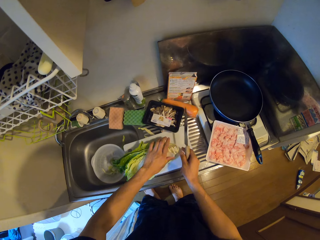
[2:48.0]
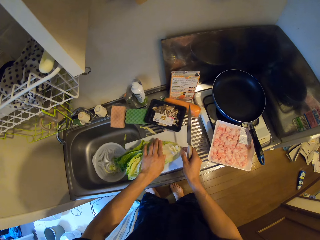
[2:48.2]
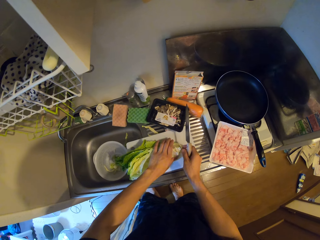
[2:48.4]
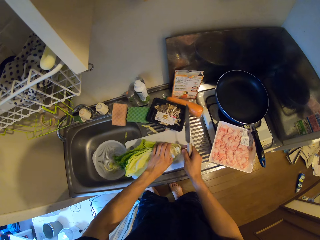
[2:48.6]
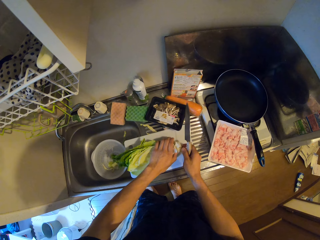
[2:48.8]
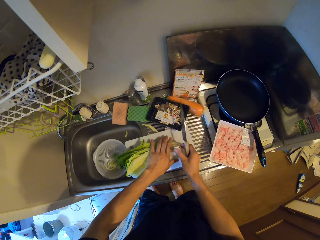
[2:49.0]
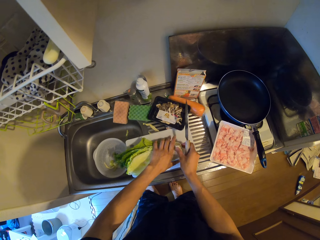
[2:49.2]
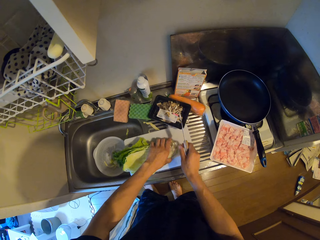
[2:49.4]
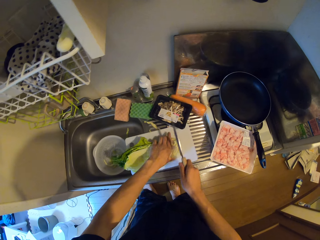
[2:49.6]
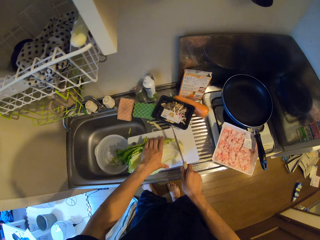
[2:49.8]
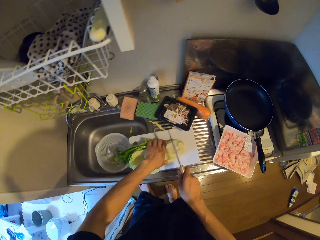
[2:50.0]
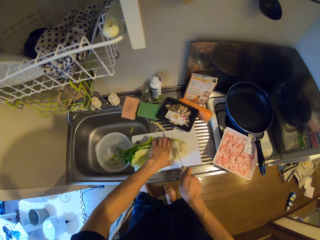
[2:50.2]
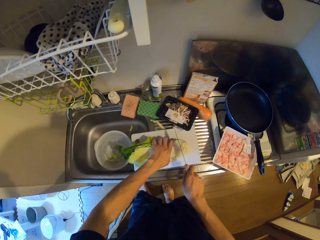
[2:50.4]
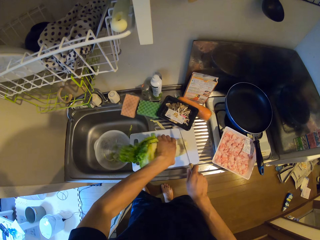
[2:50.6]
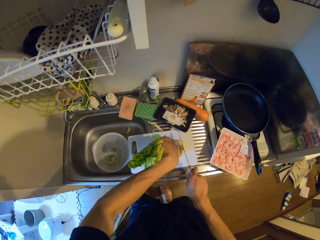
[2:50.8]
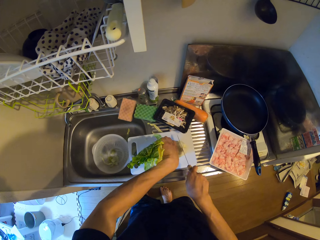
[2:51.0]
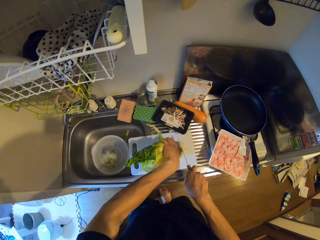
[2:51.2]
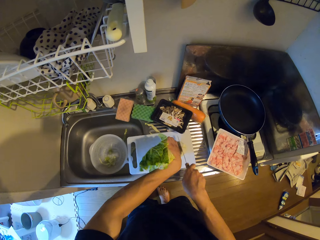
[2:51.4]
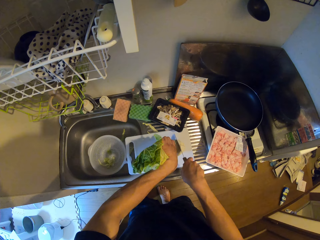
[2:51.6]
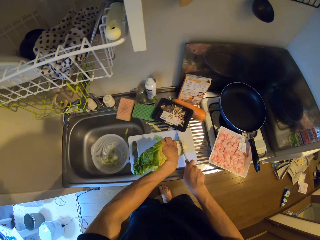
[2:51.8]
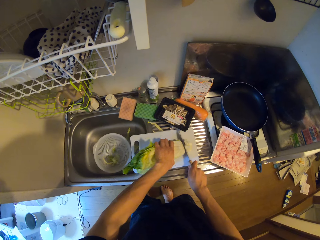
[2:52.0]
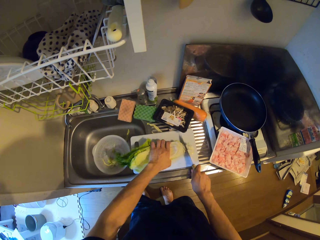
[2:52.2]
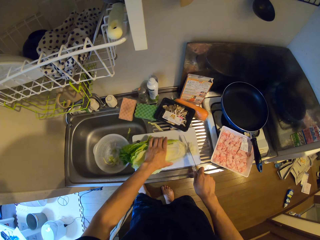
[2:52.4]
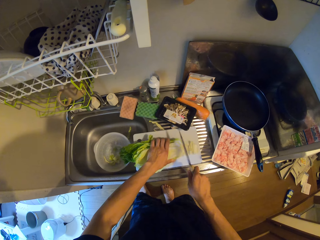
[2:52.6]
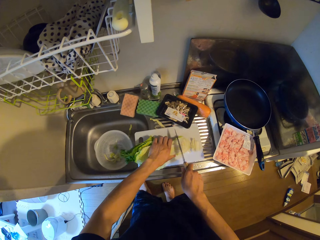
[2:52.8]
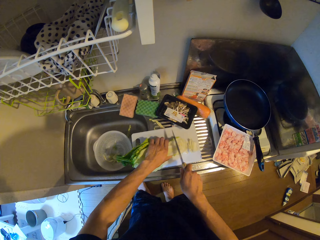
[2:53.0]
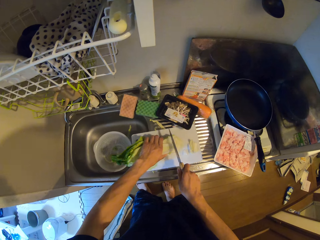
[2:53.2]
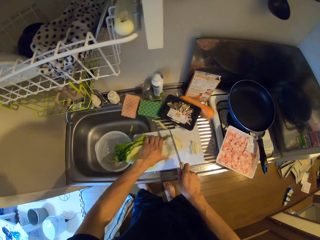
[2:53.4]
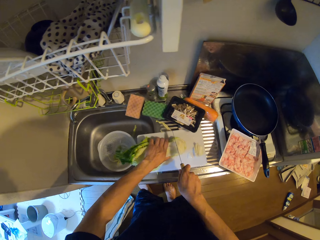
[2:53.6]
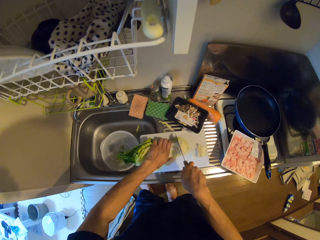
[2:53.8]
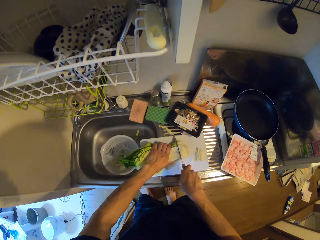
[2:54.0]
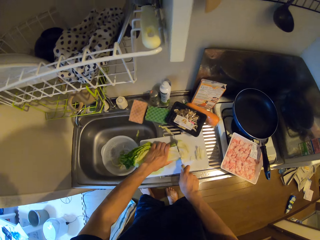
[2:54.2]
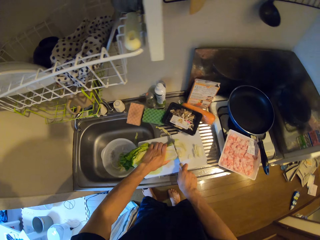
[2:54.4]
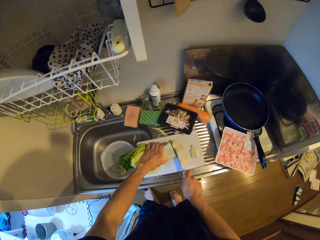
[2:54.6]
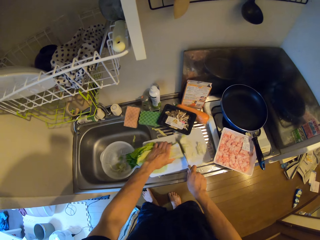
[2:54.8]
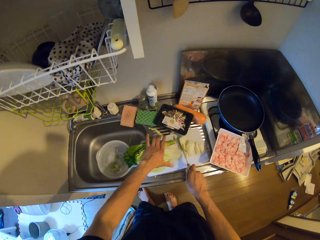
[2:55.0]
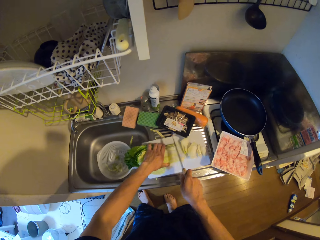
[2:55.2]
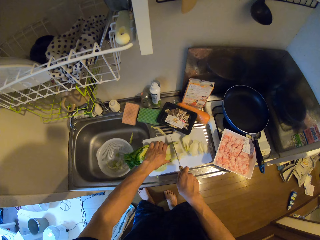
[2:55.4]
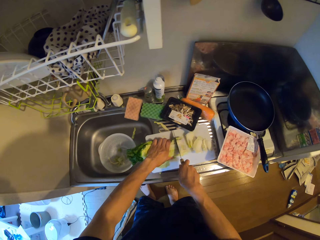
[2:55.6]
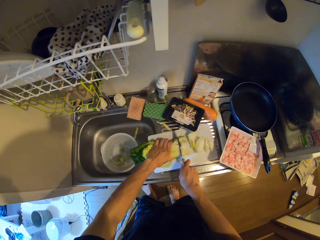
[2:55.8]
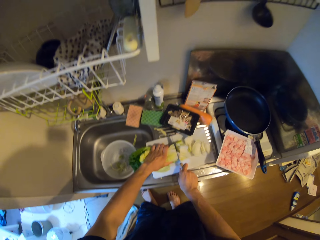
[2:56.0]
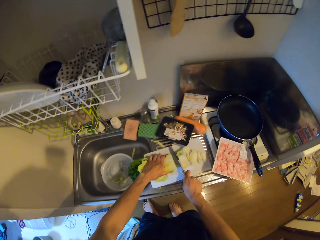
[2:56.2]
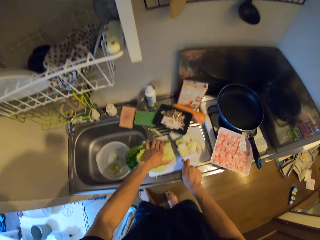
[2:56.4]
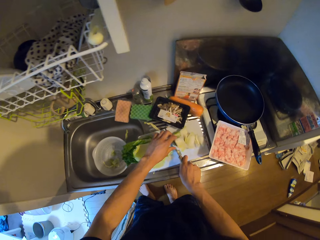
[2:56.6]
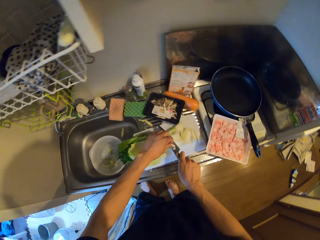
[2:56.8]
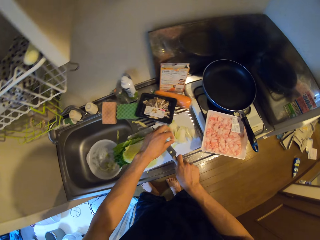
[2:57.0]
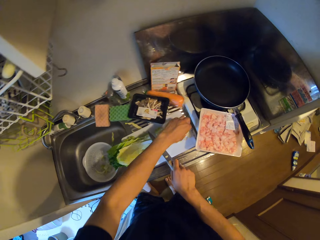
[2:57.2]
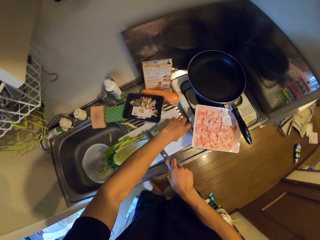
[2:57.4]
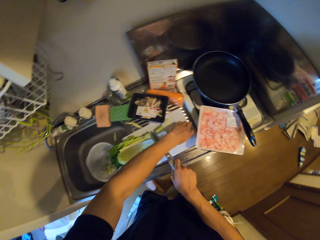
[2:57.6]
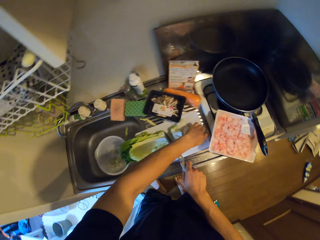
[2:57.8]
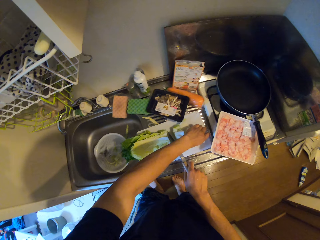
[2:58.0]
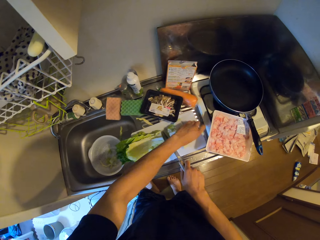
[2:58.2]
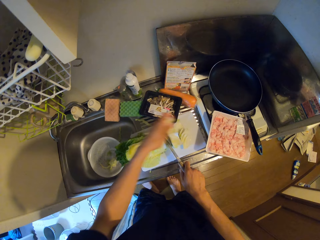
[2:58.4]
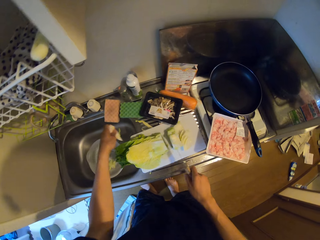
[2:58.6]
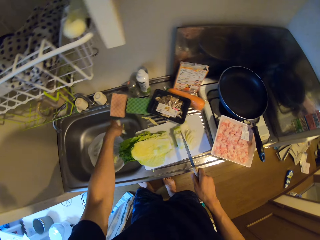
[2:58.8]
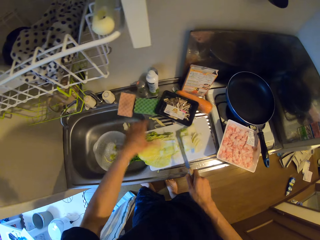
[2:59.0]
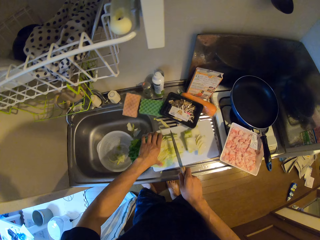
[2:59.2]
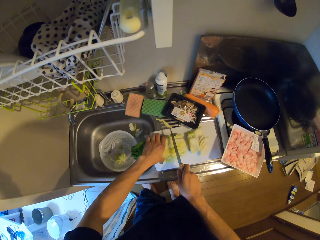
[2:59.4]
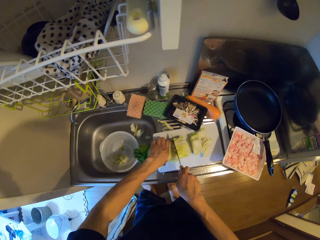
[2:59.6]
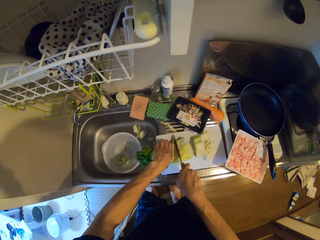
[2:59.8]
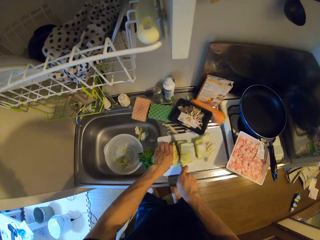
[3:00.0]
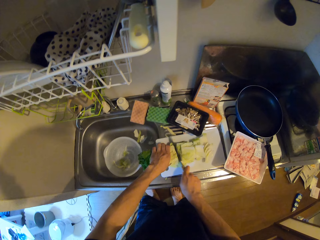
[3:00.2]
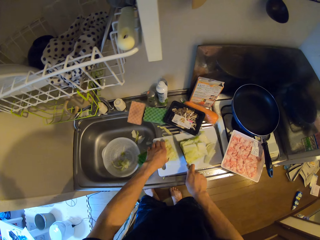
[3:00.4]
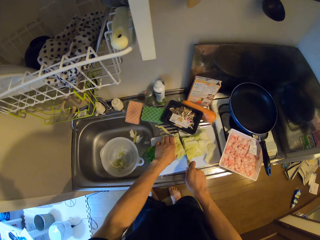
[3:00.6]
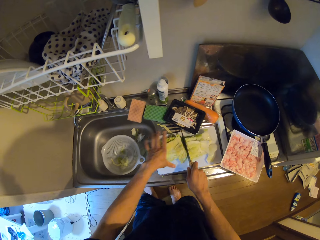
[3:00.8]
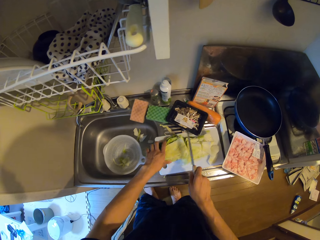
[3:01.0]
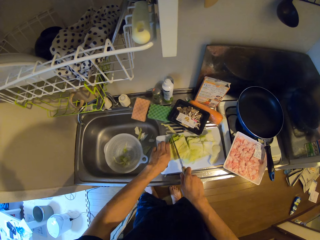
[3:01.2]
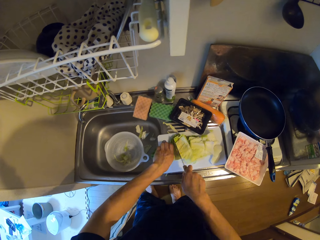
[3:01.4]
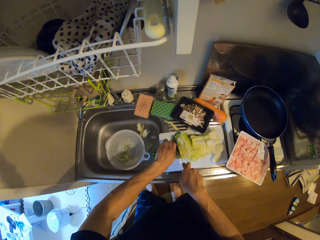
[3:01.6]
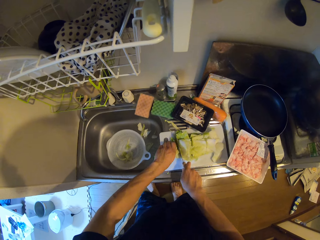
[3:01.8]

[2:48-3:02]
The camera wearer lifts cabbage leaves. They put the cabbage leaves on a cutting board. They hold a cabbage leaf. They cut the cabbage leaves with a knife. They pick a piece of cut cabbage on the cutting board. They drop the piece of cut cabbage in the sink. They cut the cabbage leaves with the knife.

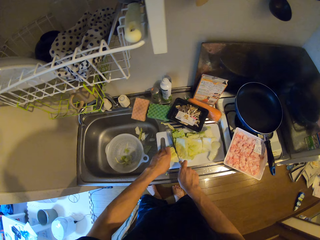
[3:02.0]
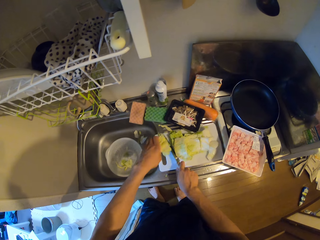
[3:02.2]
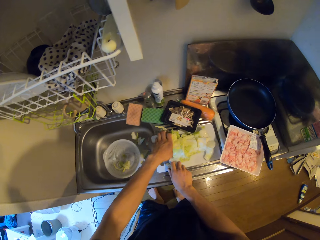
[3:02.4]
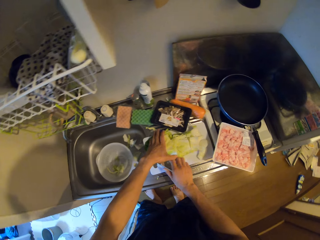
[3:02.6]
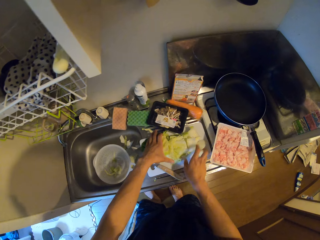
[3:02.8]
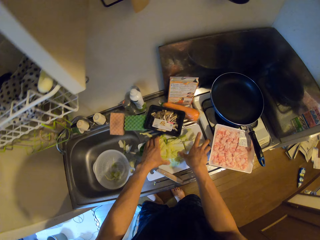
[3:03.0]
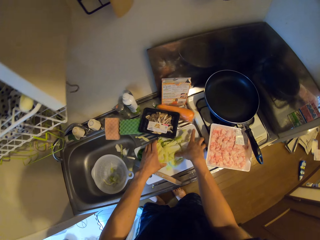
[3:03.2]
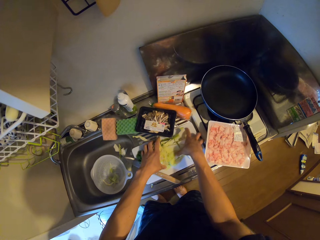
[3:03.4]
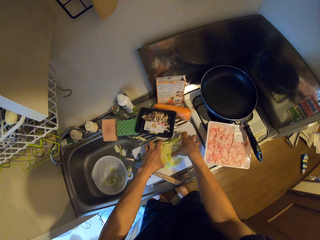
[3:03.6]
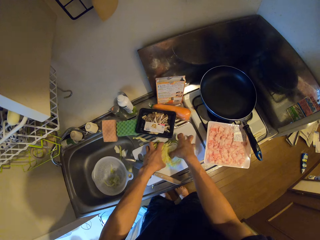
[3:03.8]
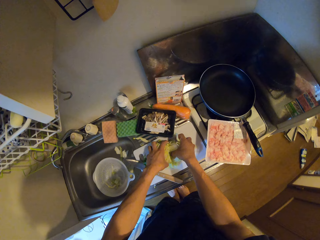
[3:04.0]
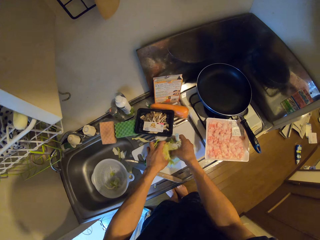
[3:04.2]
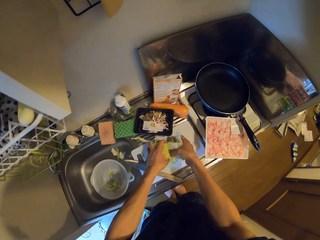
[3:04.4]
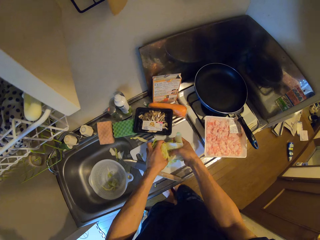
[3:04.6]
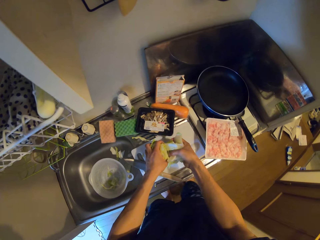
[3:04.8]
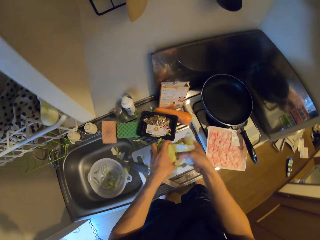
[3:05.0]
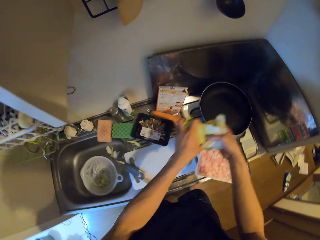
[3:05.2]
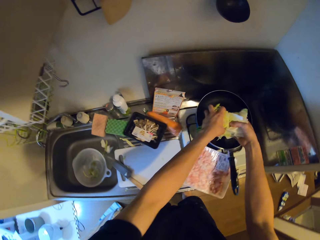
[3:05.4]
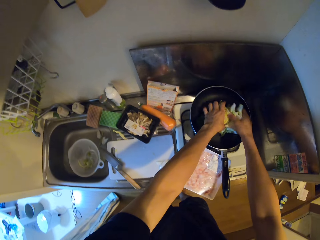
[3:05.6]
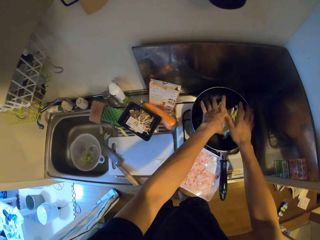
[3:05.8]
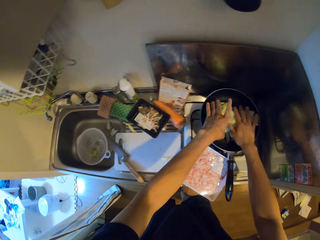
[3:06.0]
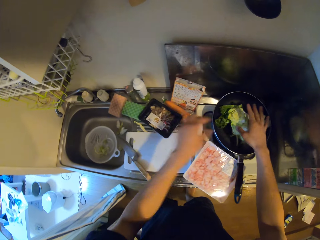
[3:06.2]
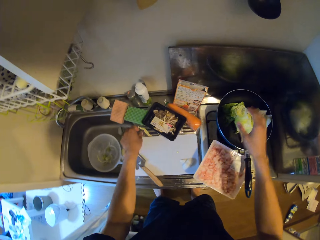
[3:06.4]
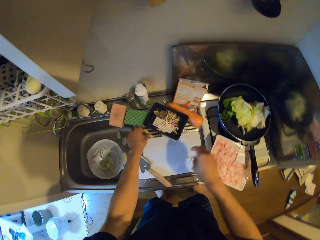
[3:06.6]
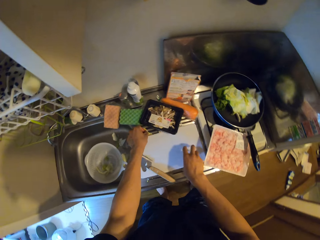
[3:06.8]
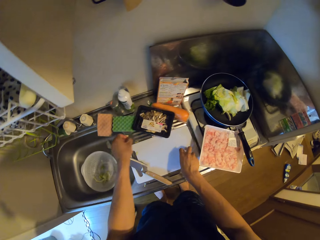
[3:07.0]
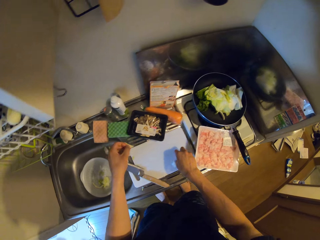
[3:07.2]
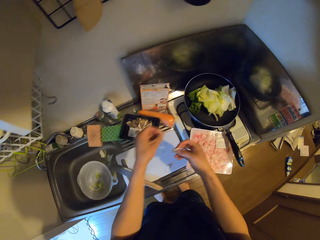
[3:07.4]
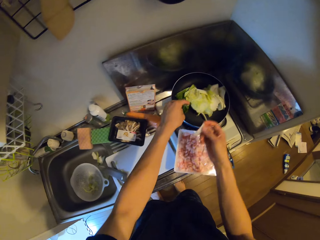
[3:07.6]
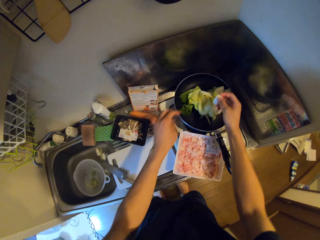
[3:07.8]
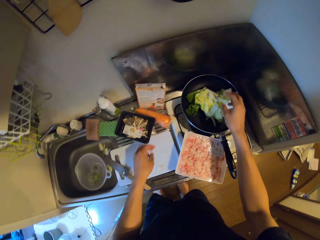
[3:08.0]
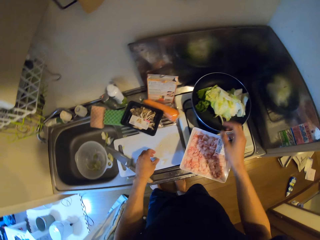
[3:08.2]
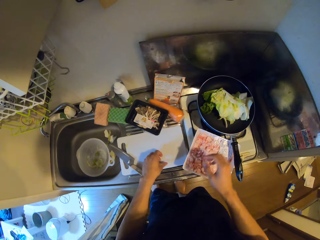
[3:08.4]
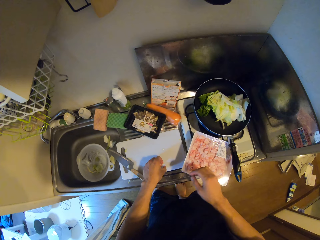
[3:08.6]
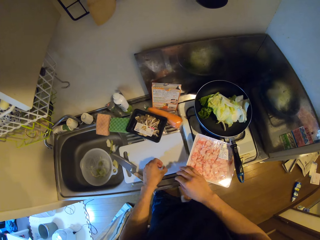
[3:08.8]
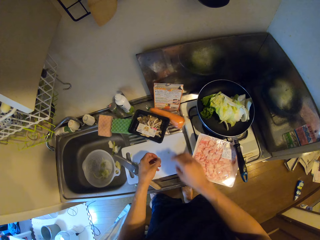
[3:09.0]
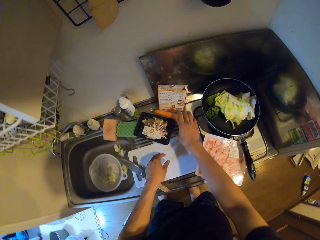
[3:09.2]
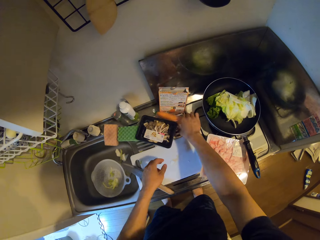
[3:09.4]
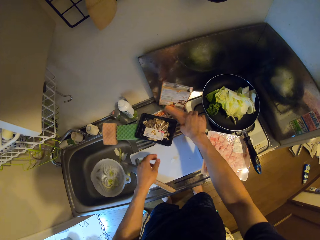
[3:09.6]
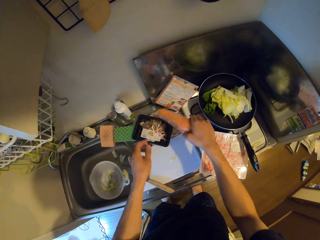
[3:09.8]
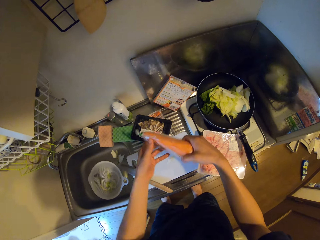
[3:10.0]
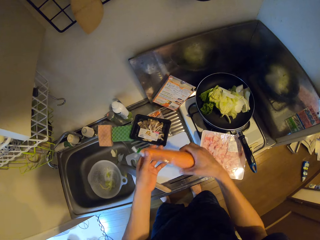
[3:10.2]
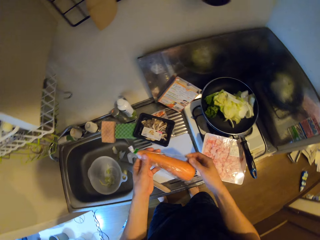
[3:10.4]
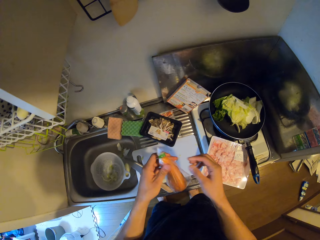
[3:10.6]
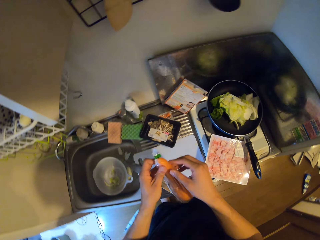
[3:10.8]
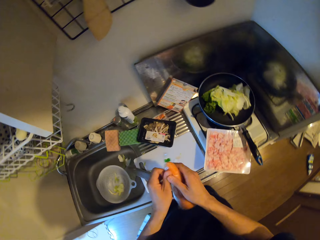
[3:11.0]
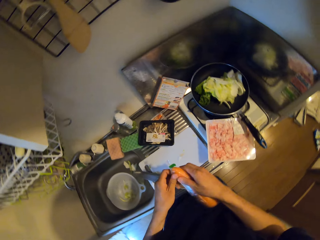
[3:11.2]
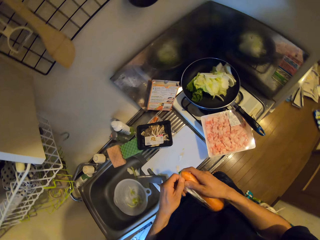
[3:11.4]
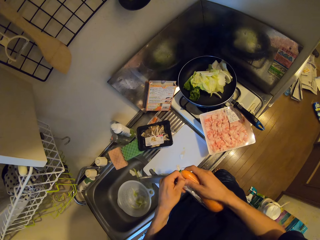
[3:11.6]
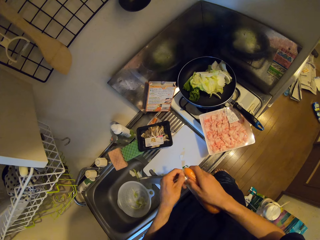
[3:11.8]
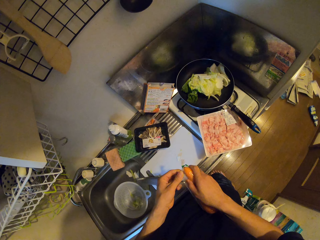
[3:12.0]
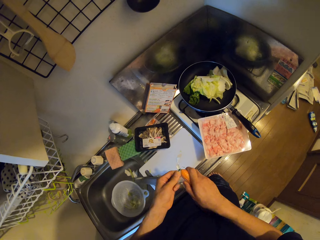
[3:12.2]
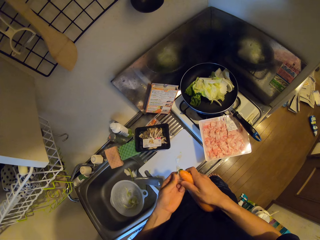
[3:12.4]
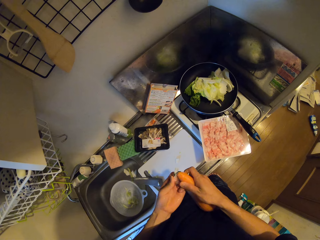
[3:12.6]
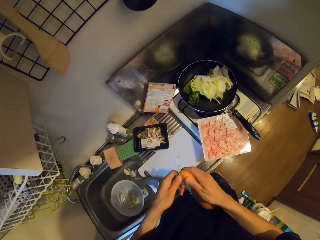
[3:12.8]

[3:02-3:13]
The camera wearer drops the knife on the cutting board. They take the cut cabbage from the cutting board with both hands. They drop the cut cabbage into a pan. They pick cabbage pieces and put the cabbage pieces in the pan. They pick a cabbage piece and put the cabbage pieces on the cutting board. They pick the carrot from the counter. They unwrap the carrot.
